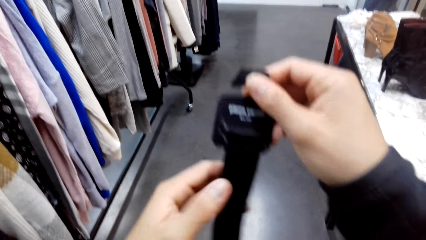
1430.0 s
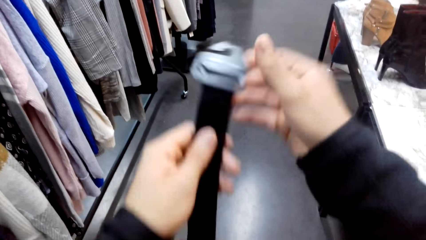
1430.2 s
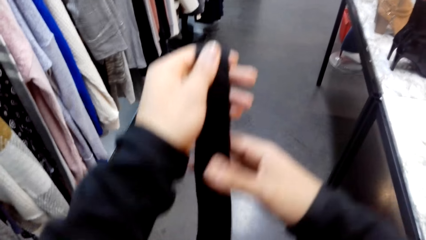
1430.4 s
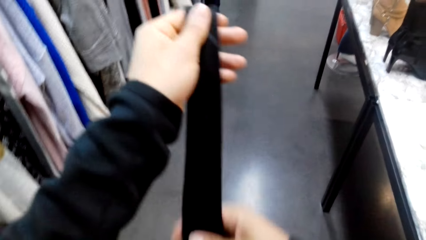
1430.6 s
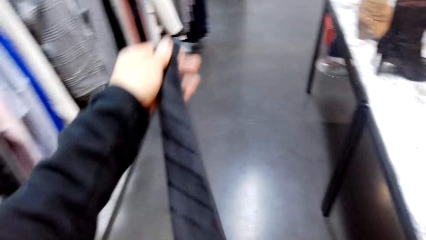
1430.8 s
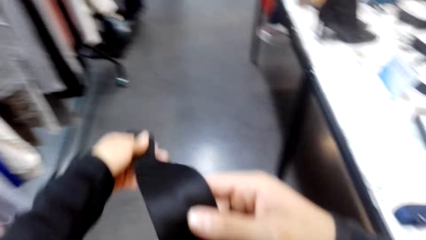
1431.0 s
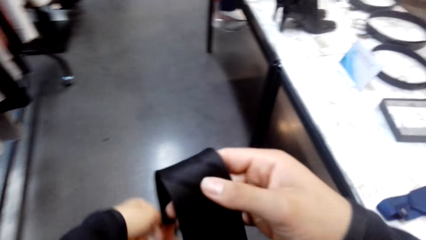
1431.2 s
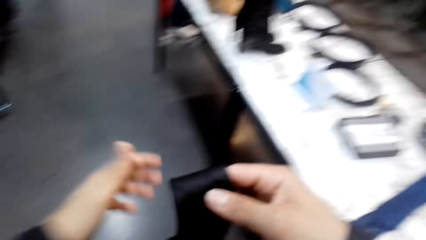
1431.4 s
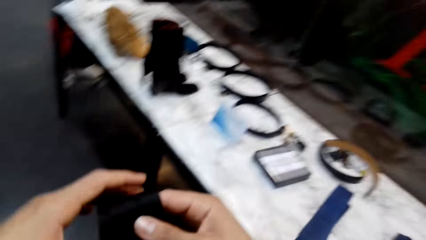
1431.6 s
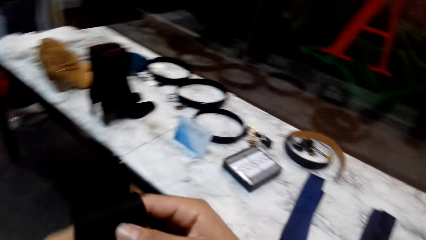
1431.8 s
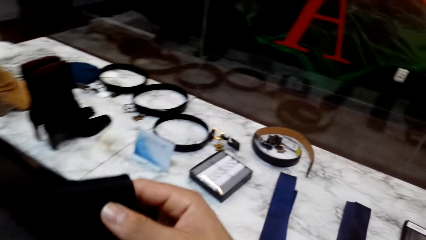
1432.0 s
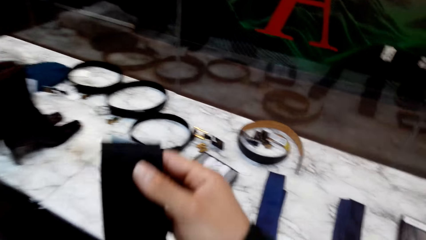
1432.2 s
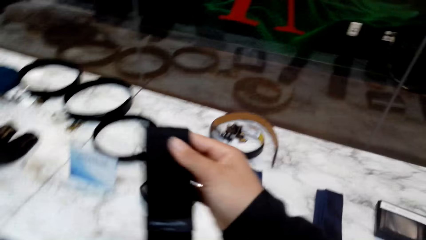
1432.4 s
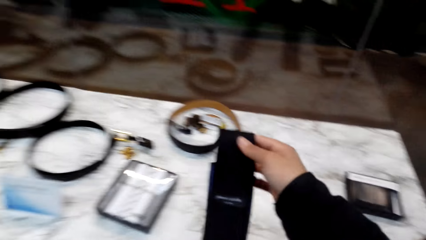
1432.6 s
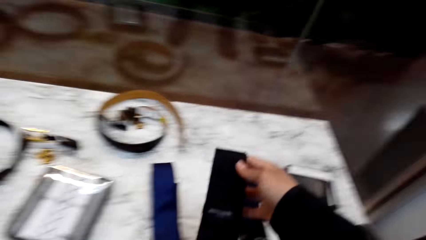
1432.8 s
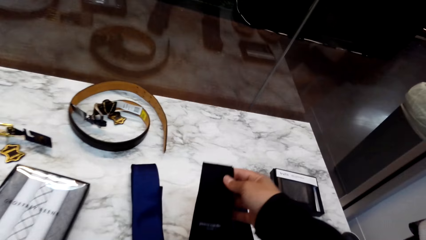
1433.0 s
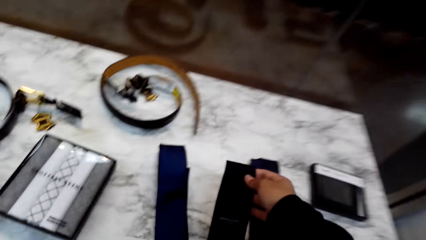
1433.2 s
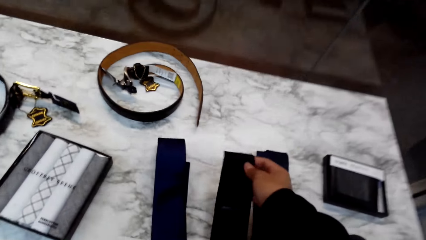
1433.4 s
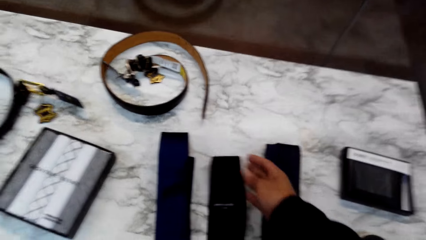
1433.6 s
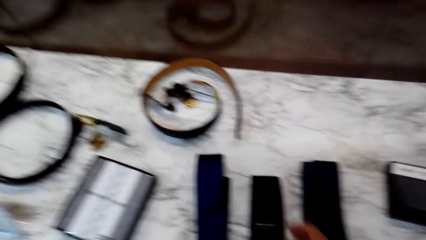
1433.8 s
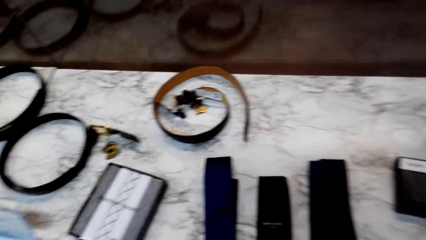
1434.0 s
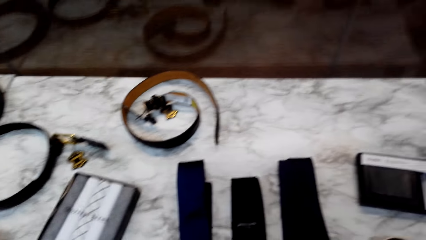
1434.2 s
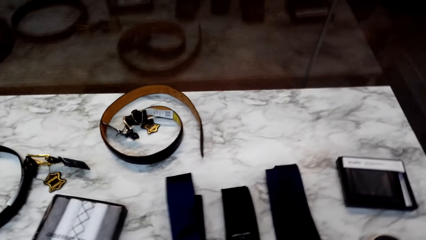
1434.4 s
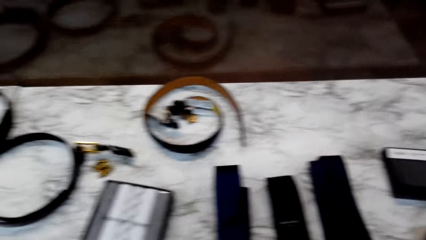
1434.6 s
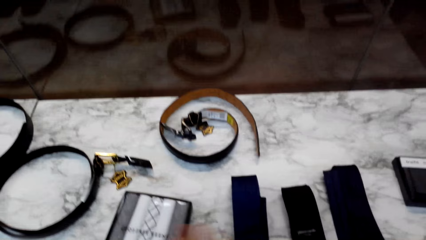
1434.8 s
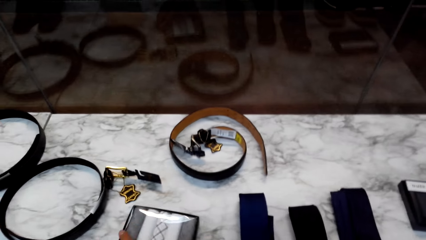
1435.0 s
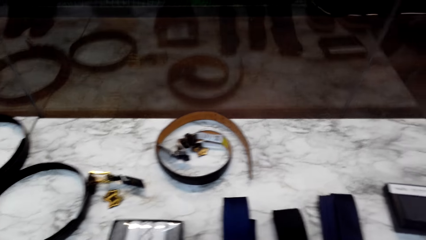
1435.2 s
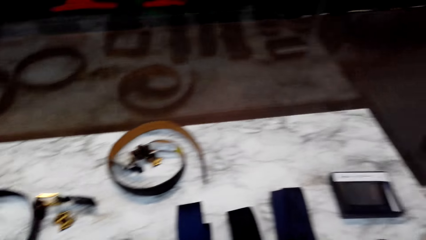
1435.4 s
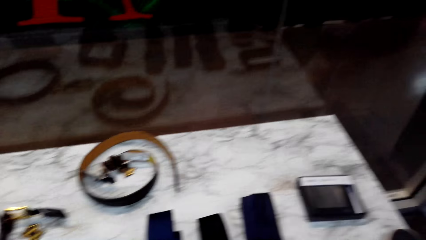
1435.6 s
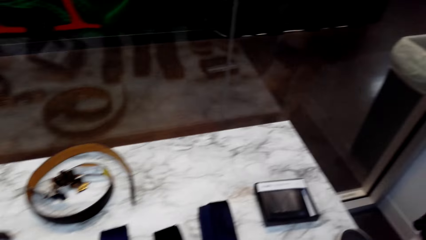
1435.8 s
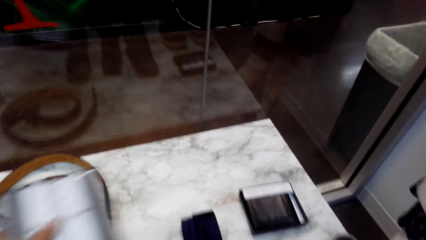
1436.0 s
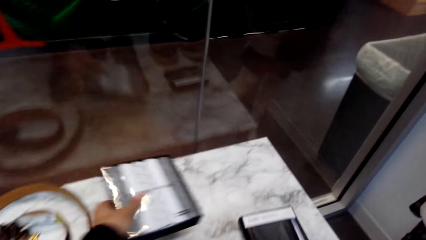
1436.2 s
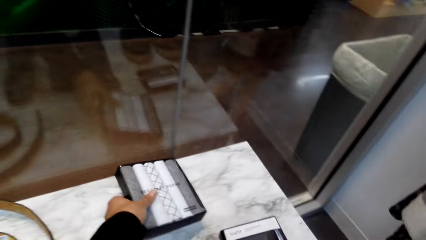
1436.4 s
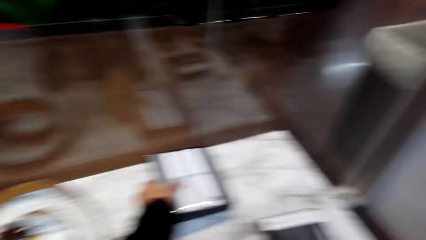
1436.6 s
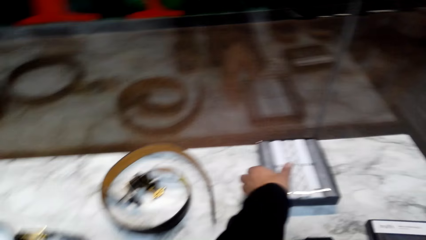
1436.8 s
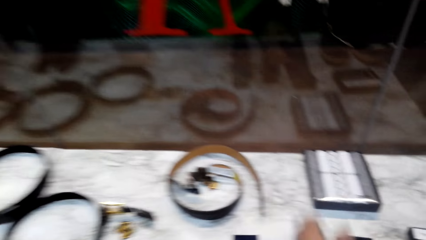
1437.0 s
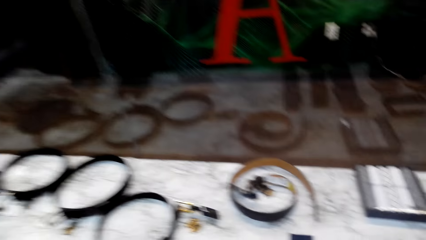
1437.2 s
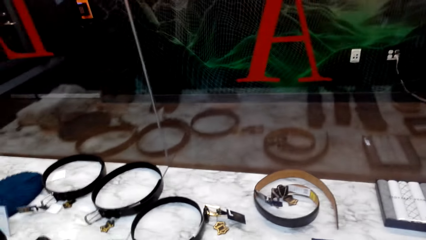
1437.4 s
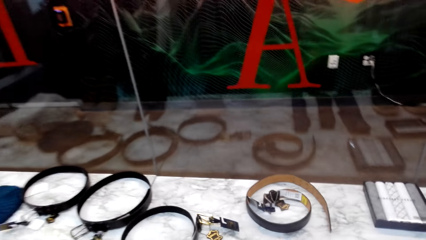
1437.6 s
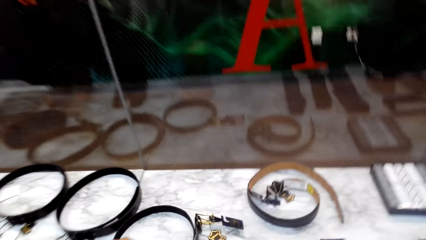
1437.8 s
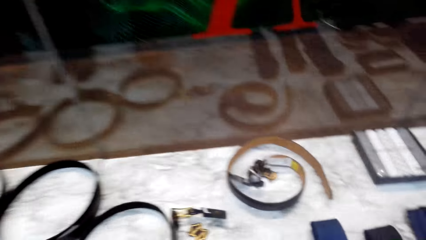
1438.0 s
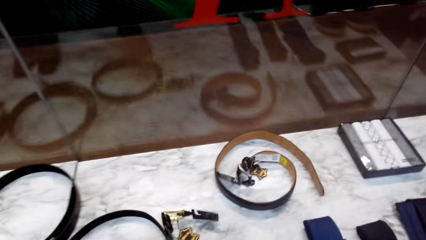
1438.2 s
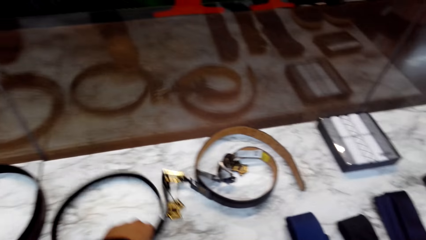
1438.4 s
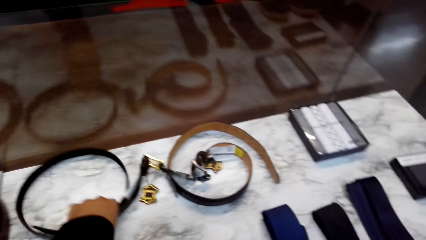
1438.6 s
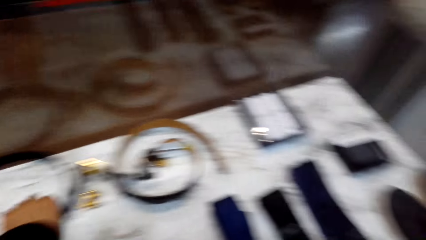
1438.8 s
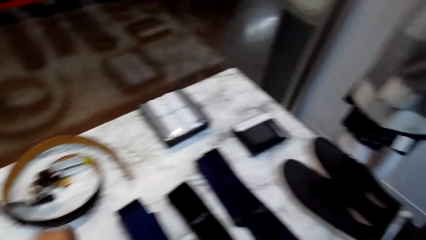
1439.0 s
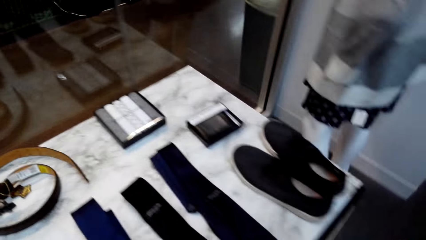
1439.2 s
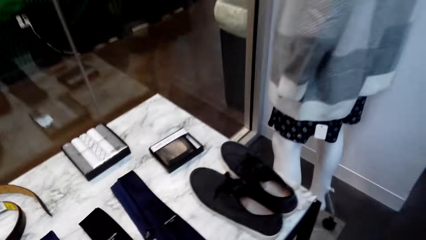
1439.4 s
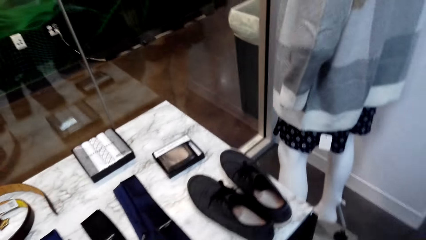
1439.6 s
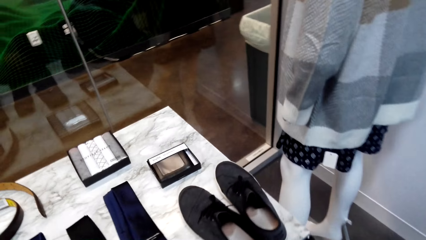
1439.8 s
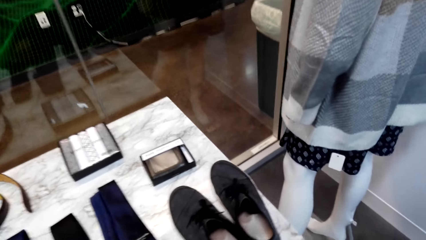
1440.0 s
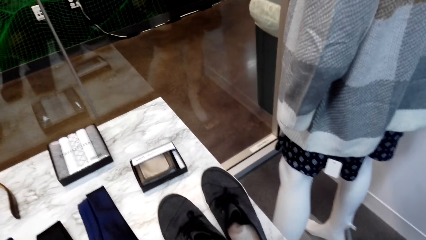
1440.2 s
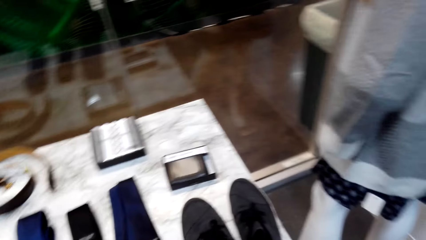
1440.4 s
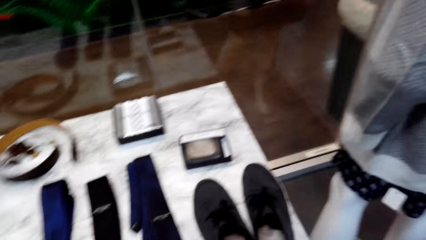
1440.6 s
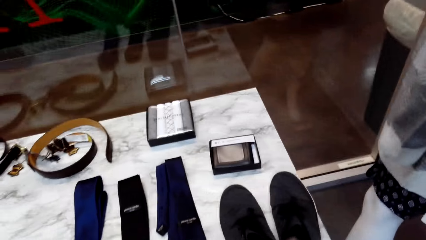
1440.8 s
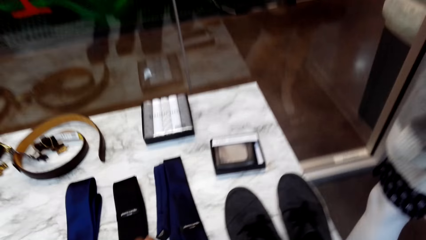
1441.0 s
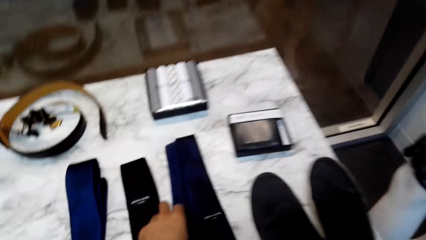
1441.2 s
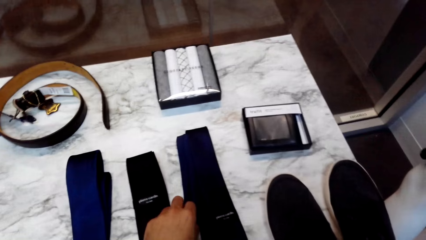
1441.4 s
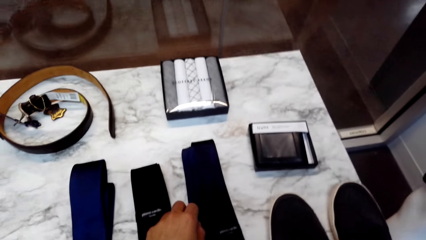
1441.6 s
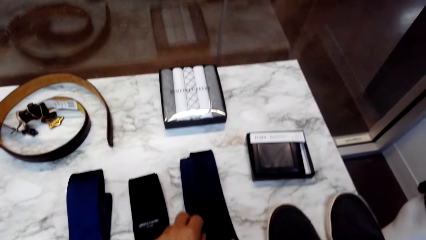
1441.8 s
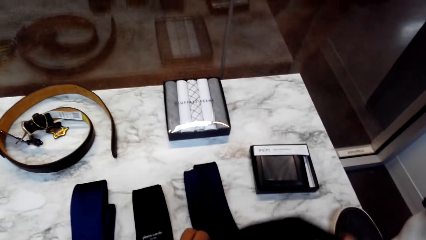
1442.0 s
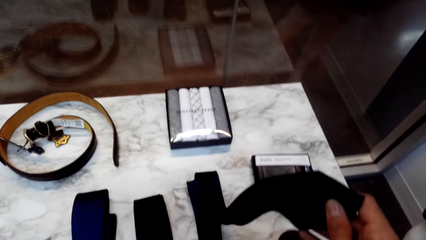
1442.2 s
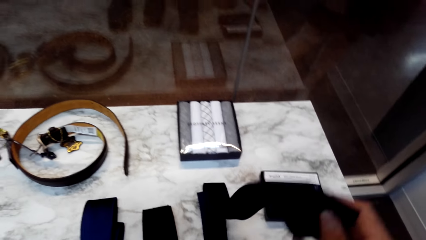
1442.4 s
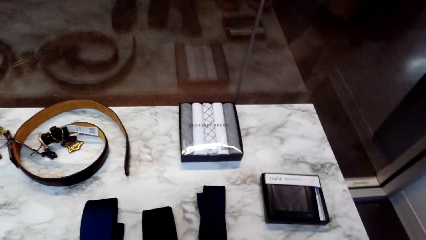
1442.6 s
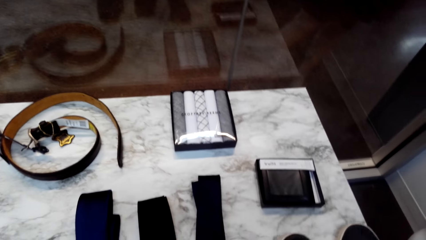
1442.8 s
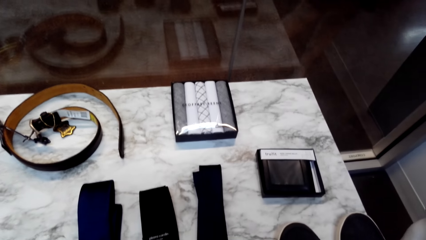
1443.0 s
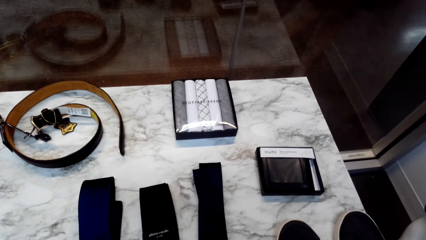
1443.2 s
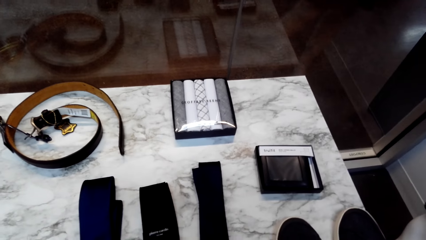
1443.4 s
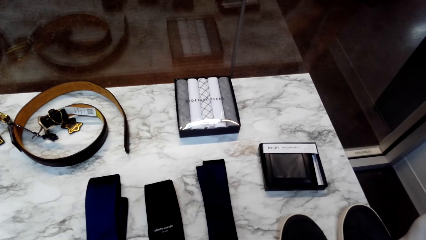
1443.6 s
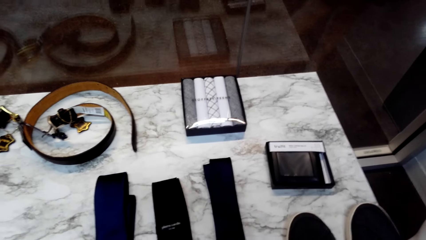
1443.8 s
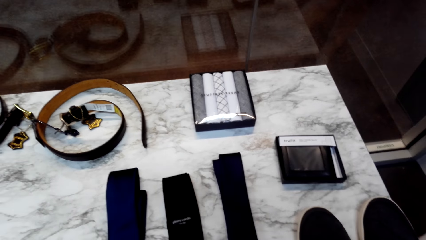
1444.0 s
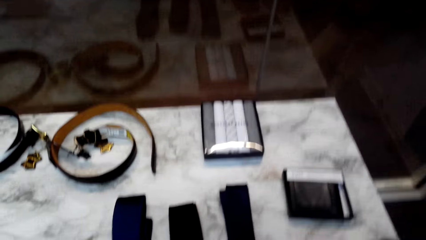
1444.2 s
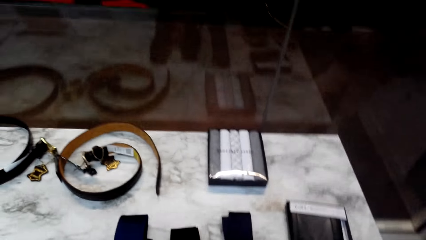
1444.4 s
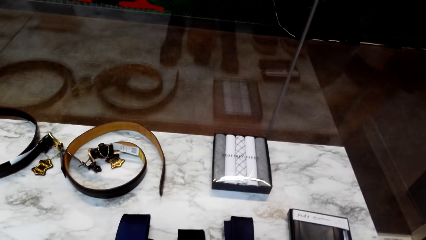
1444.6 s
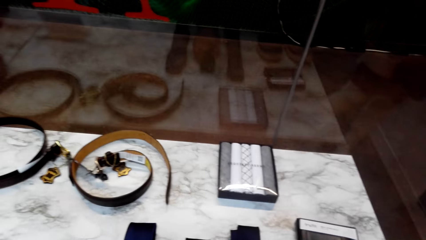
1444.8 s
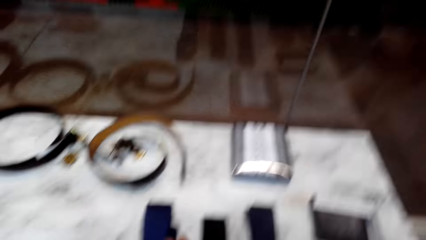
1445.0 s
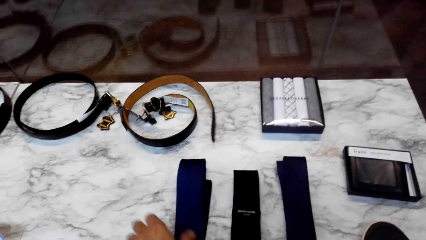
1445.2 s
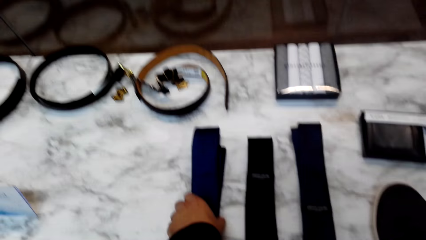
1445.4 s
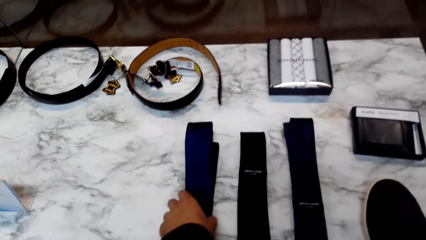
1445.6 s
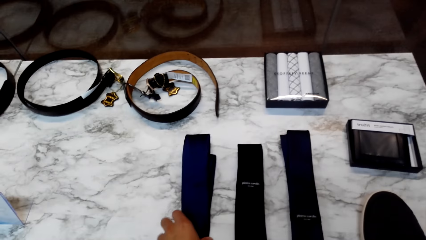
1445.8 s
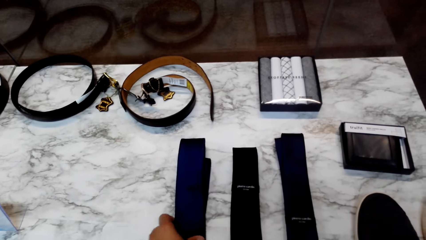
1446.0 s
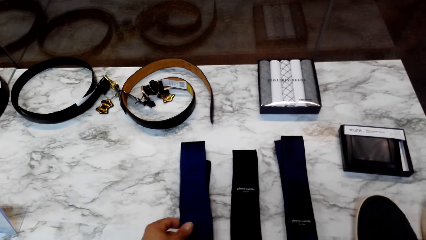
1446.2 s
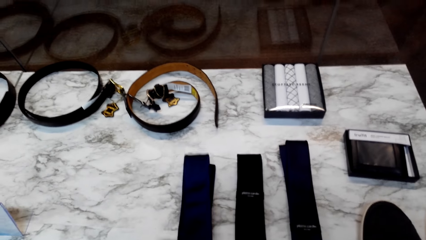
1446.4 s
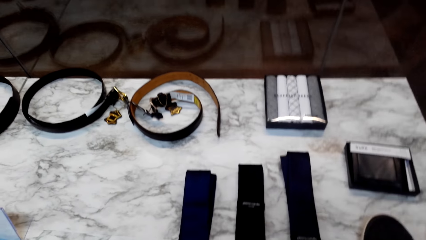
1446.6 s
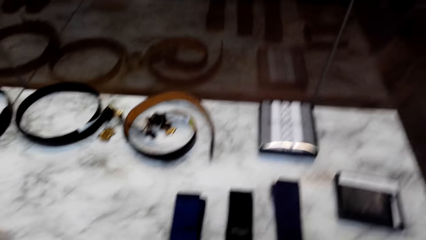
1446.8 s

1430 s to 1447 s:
The camera wearer adjusts the tie on a small hanger, holds the tie with the left hand, places the tie on the table, and looks around. They walk around and put the box of ties on the table. They move a belt on the table, look around, and arrange ties on the table. They arrange the ties.
